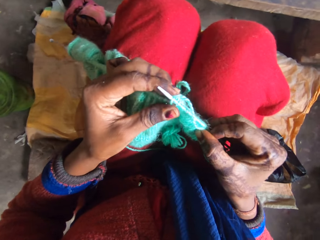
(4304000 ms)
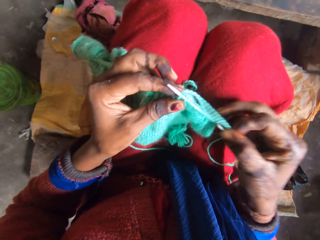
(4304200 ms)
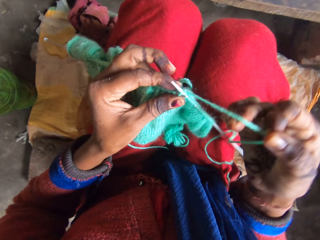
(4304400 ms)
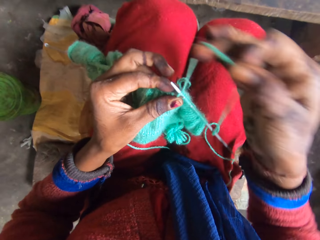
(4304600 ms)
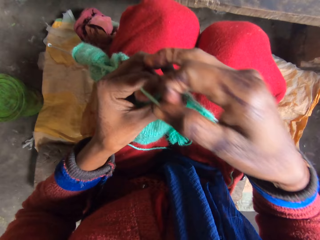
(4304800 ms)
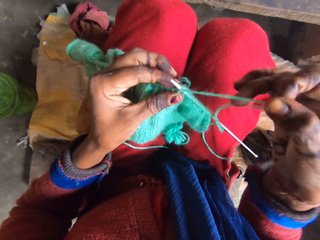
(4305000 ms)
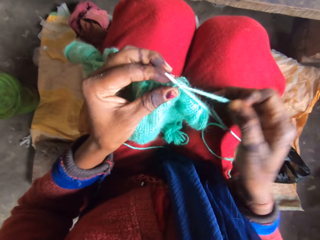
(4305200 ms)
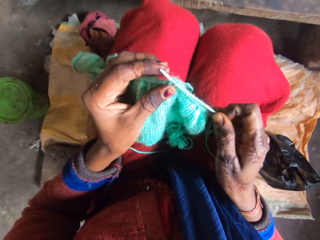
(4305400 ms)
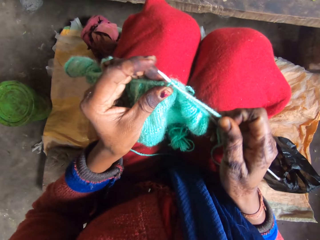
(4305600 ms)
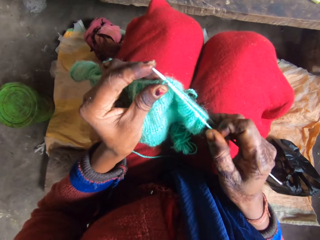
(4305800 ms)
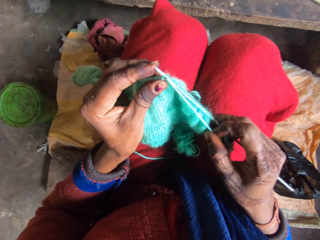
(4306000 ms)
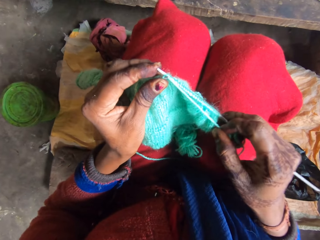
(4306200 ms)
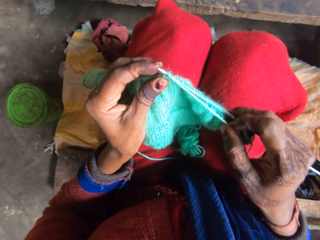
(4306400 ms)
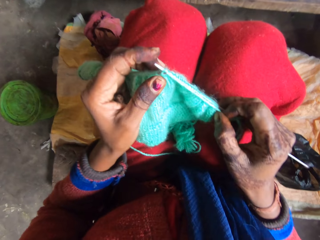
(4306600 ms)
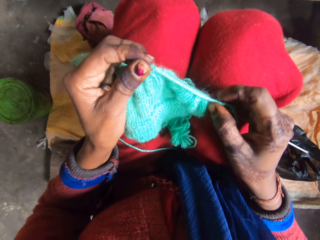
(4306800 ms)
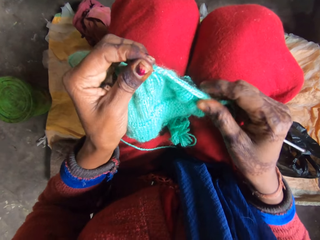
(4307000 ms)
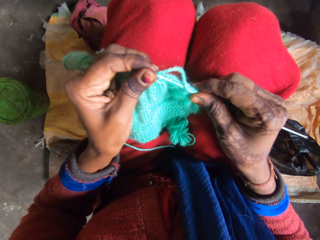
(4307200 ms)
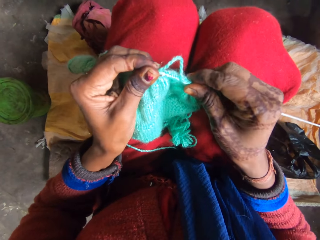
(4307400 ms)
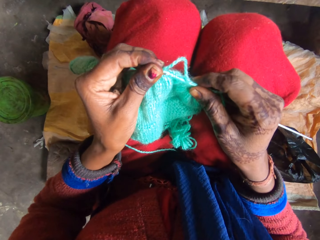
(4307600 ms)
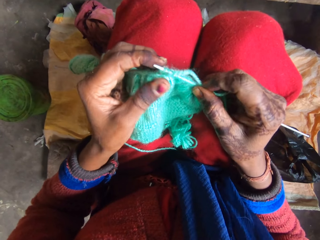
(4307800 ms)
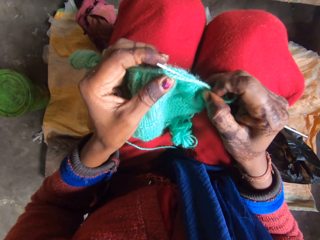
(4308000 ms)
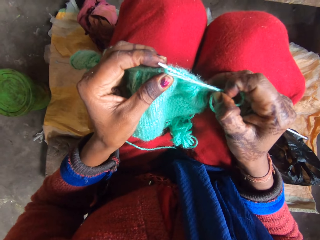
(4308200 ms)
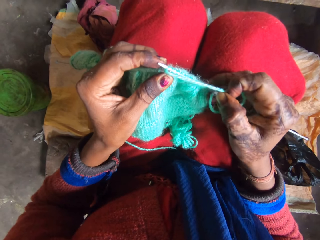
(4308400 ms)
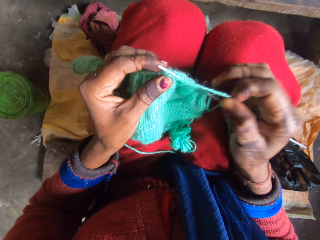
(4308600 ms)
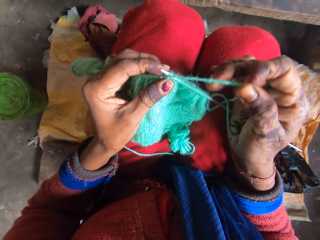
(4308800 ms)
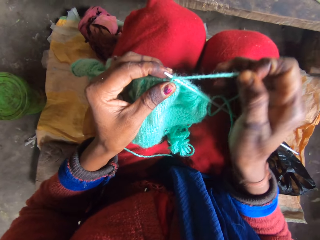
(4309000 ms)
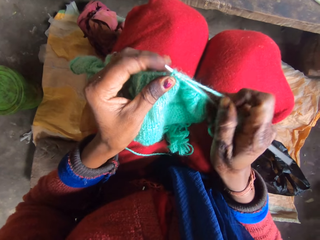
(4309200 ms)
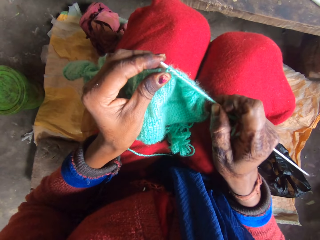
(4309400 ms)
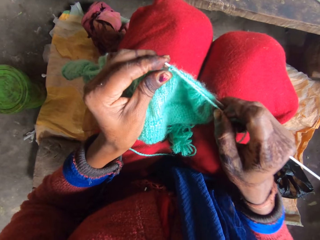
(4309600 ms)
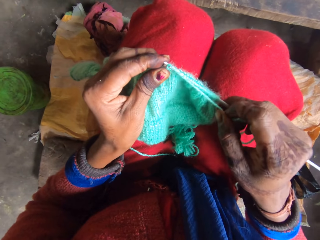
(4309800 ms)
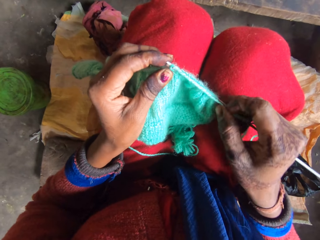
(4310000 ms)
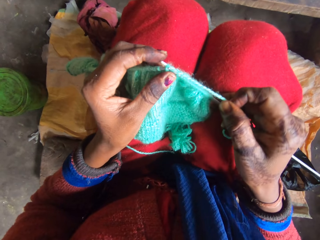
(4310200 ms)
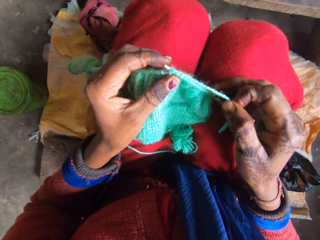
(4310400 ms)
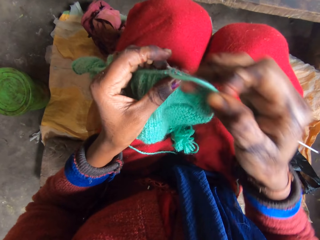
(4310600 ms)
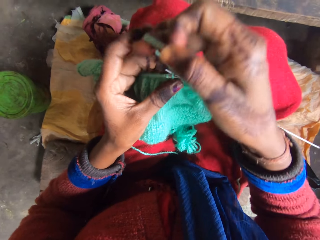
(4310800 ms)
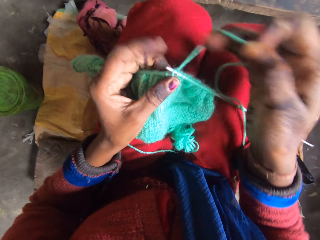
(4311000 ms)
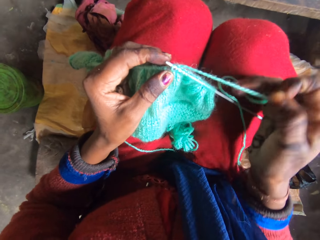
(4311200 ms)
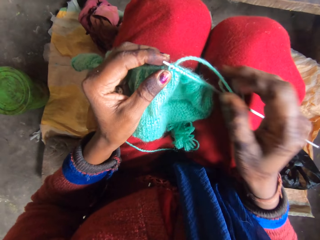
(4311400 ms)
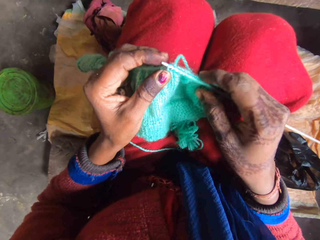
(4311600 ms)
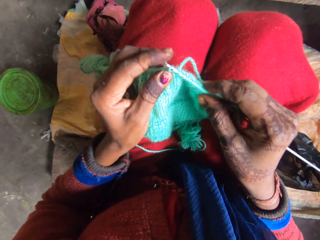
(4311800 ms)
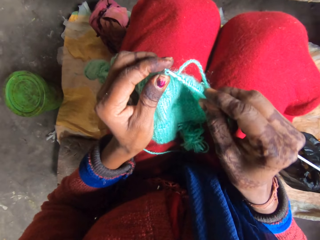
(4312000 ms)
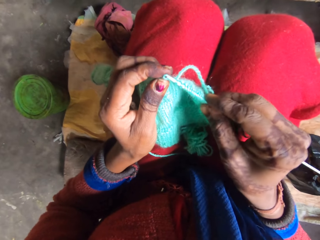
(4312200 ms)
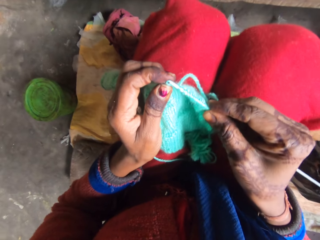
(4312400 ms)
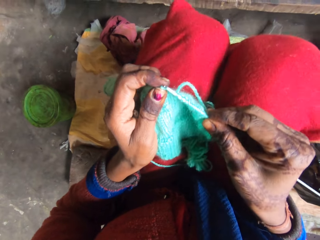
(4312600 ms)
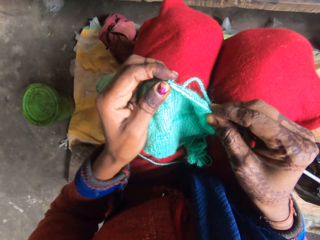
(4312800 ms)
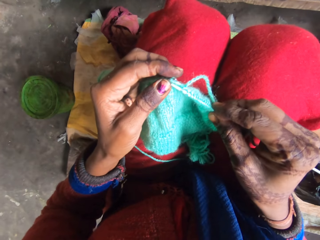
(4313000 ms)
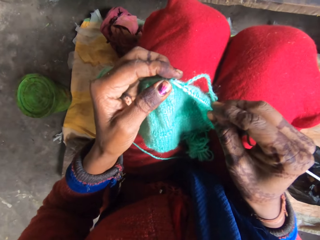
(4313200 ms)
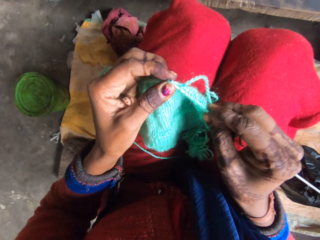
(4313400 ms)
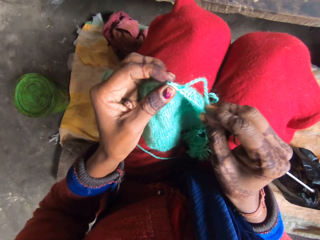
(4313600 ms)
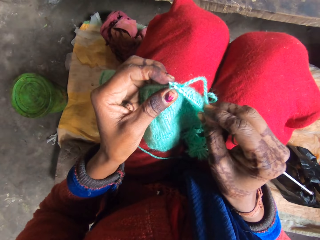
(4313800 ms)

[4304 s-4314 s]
The camera wearer rolls the yarn on the needle. They adjust the yarn in the needle.

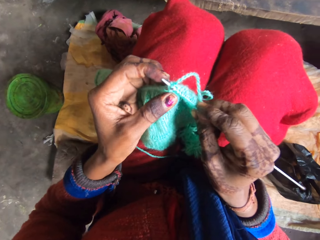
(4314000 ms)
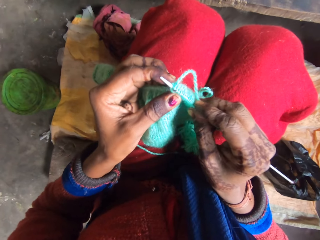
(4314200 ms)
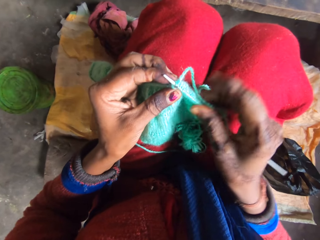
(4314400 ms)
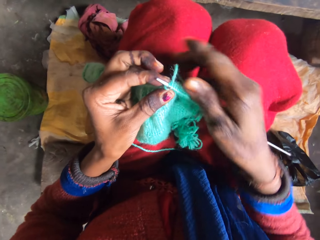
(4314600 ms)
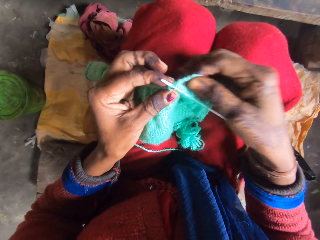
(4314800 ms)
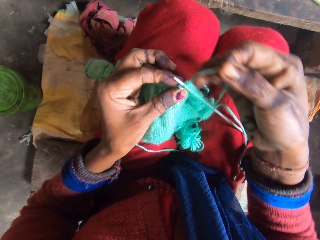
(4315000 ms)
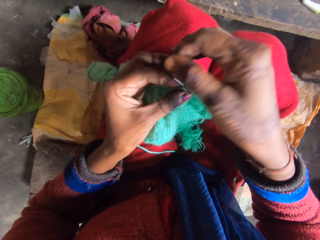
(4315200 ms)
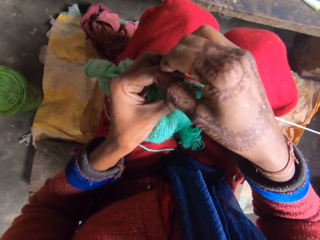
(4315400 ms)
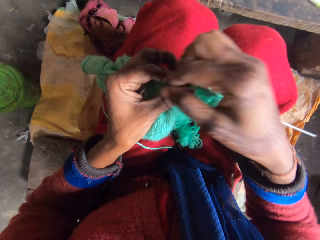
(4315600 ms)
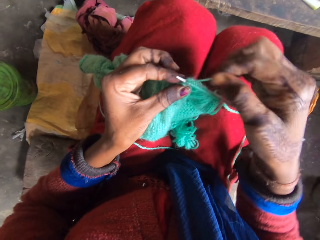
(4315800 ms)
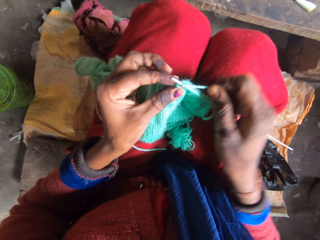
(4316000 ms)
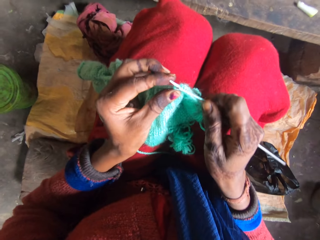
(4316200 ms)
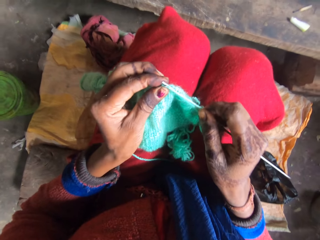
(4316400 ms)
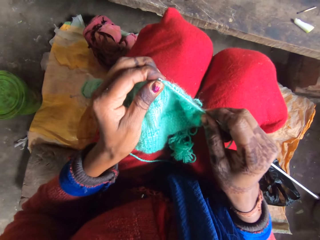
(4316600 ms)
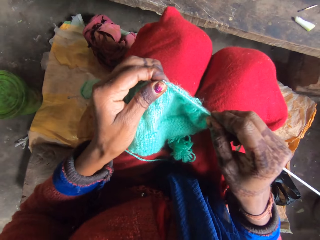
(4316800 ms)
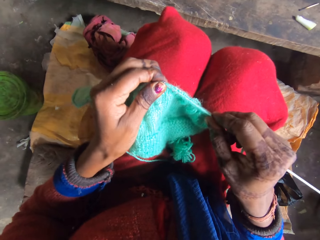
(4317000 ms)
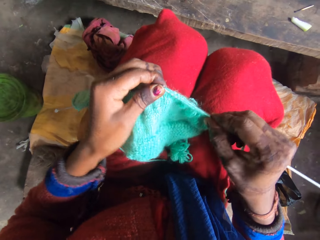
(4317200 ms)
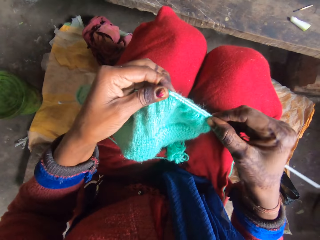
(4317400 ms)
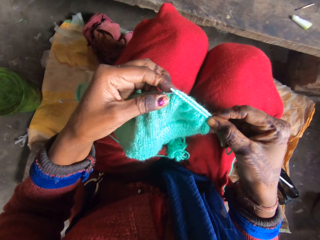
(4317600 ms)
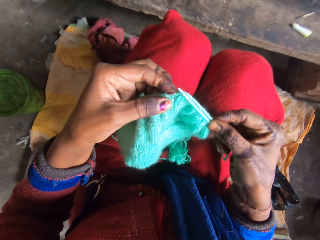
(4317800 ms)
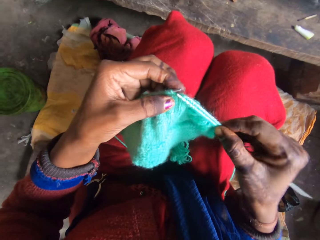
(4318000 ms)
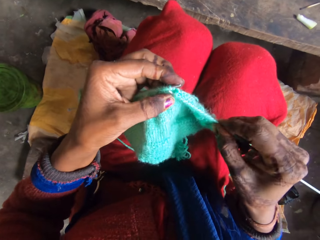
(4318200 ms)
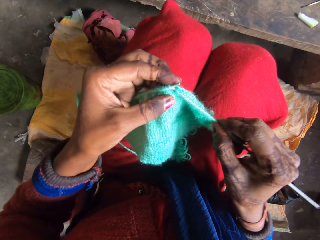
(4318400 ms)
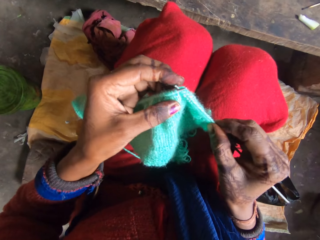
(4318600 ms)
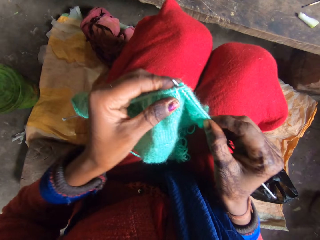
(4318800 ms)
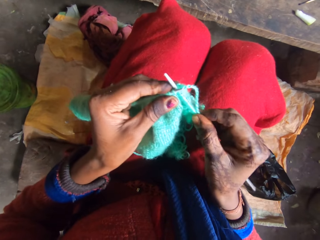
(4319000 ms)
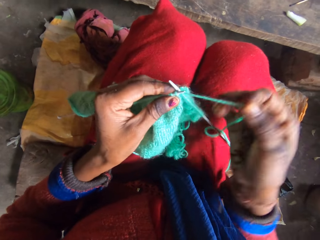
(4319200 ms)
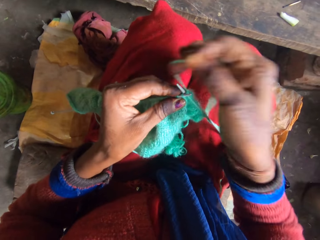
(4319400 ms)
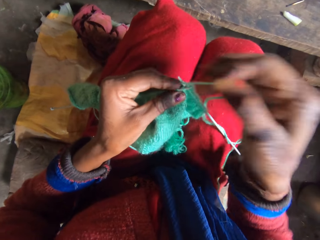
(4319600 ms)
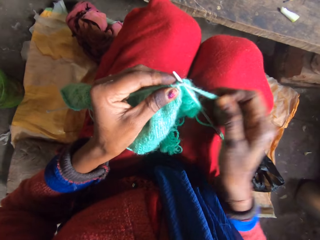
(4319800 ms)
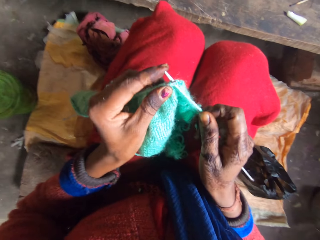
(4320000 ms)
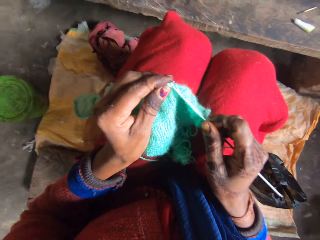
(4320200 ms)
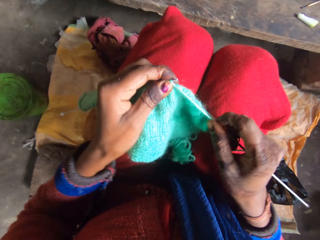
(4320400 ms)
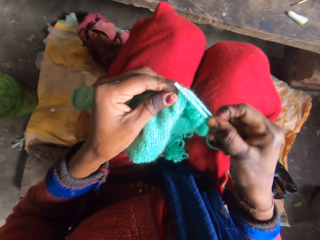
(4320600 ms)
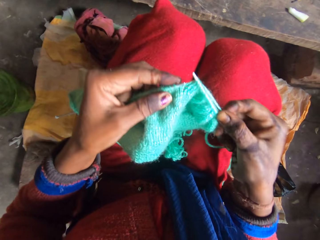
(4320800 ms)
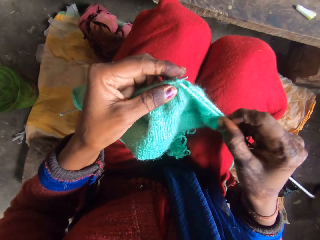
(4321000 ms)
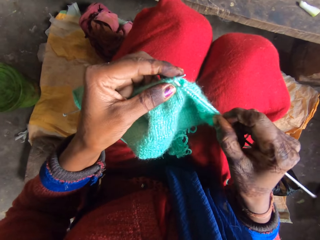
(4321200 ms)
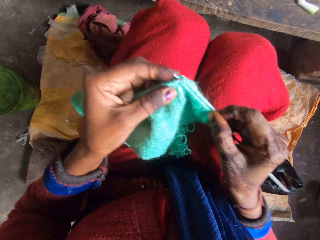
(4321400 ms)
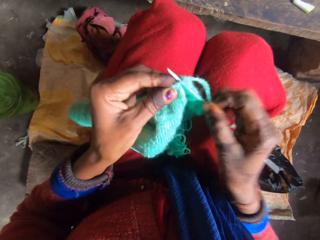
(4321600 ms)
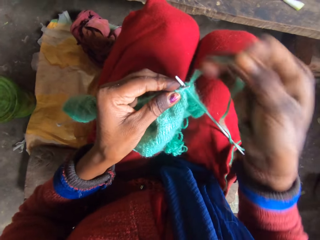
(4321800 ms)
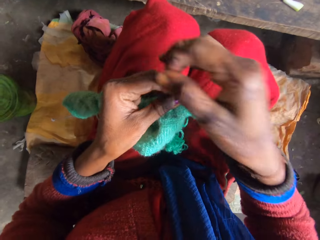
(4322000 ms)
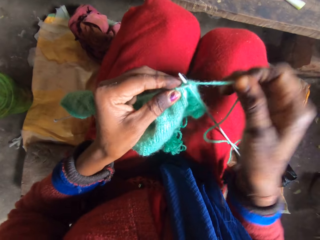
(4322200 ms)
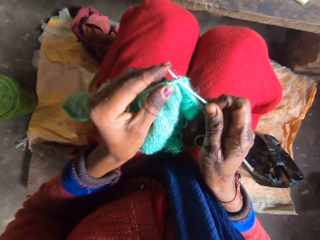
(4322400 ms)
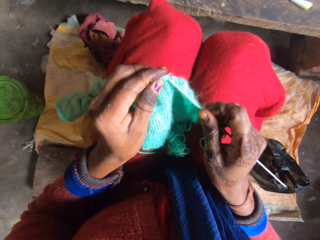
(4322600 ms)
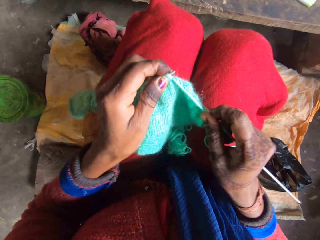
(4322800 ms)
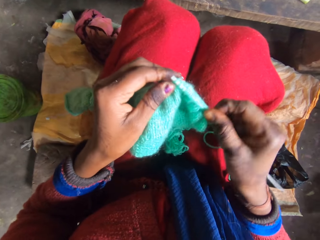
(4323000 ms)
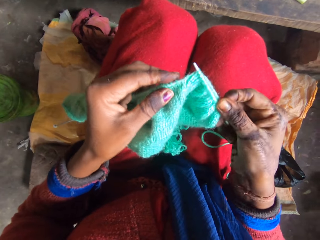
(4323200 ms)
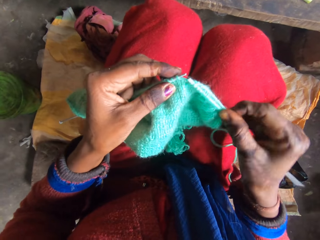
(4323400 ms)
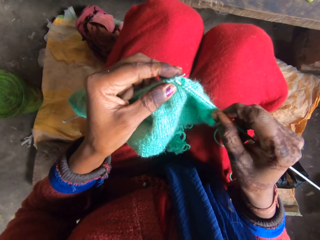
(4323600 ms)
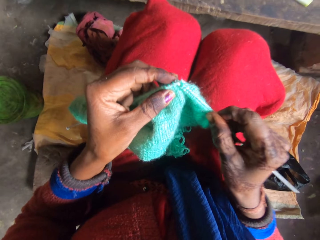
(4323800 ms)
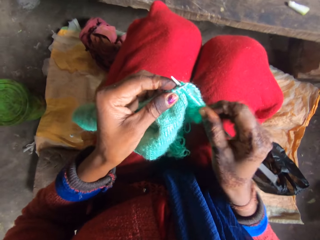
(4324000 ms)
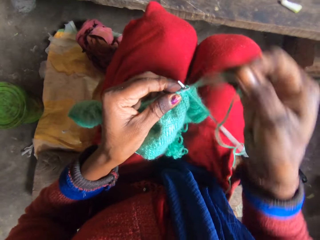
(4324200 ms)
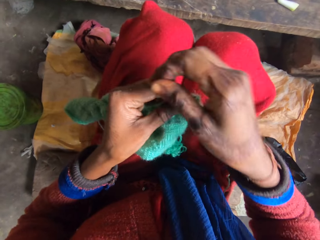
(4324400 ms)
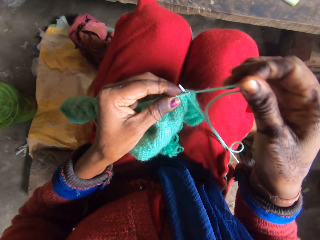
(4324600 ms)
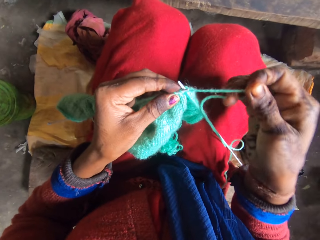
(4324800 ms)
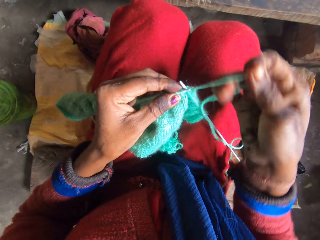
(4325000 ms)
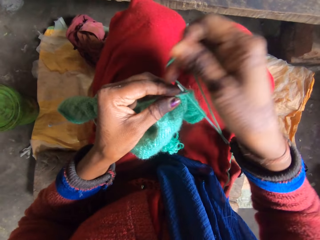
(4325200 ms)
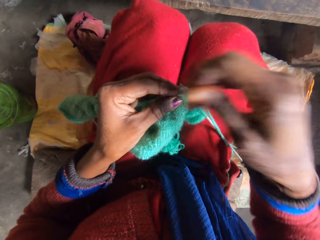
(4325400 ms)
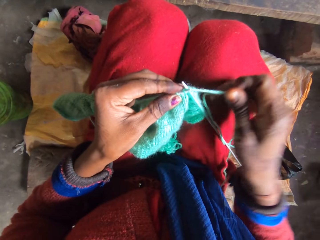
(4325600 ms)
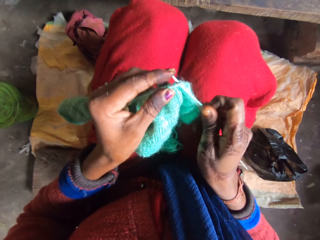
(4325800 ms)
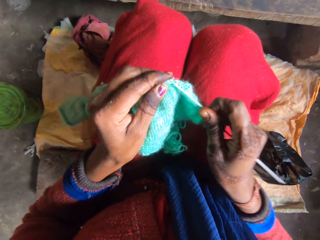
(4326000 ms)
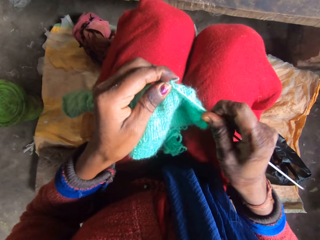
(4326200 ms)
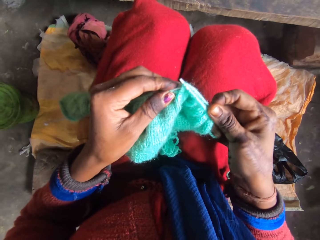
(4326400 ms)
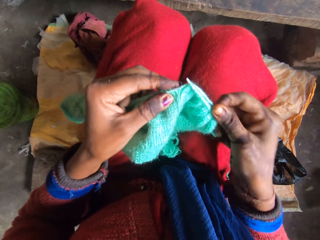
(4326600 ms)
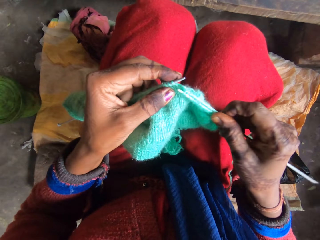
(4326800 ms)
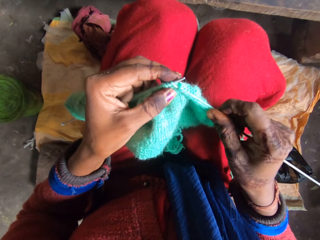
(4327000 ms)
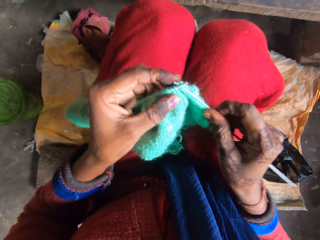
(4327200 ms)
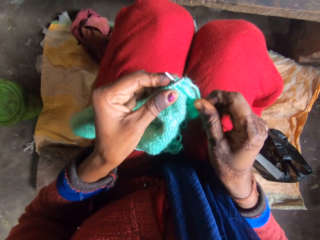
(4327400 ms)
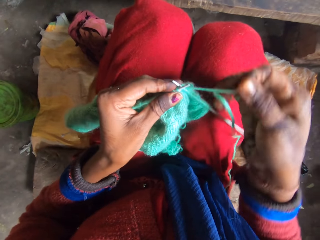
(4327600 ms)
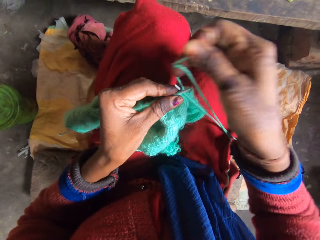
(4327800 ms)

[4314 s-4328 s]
The camera wearer rolls the yarn on the needle. They knit the yarn with the needle. They roll the yarn on the needle. They knit the yarn with the needle. They roll the yarn on the needle. They knit the yarn with the needle. They roll the yarn on the needle. They knit the yarn with the needle.
